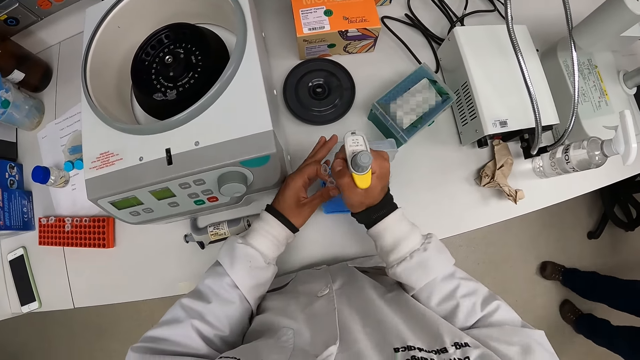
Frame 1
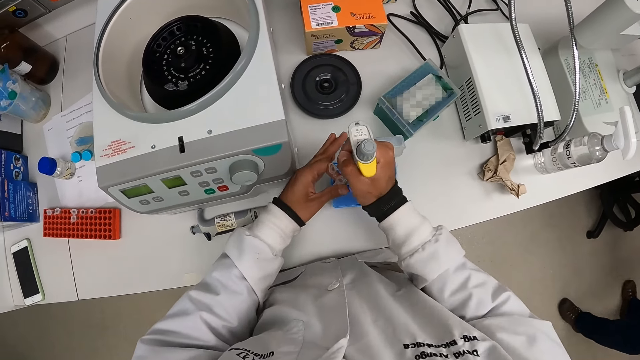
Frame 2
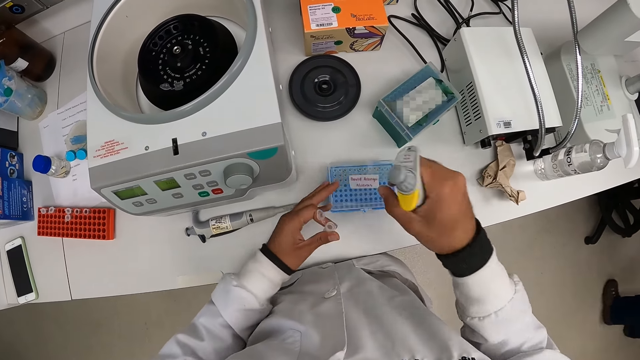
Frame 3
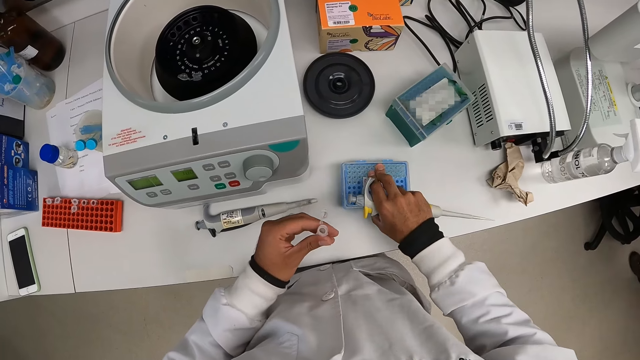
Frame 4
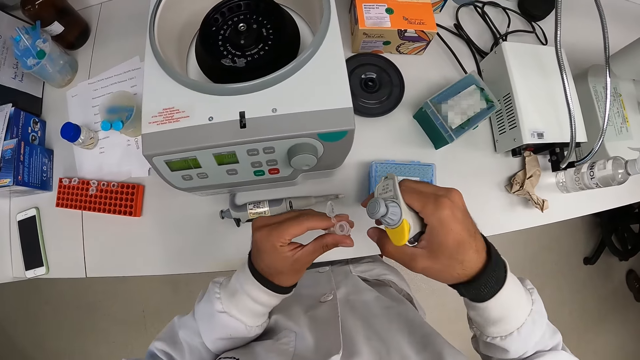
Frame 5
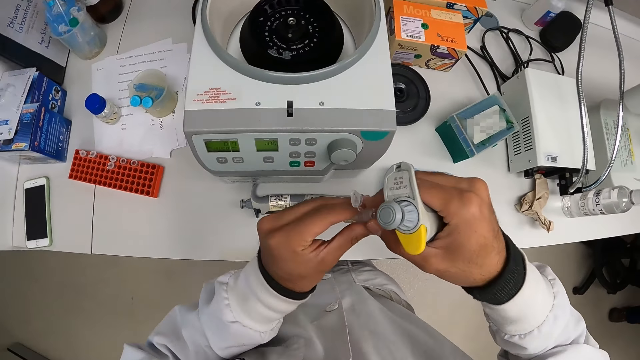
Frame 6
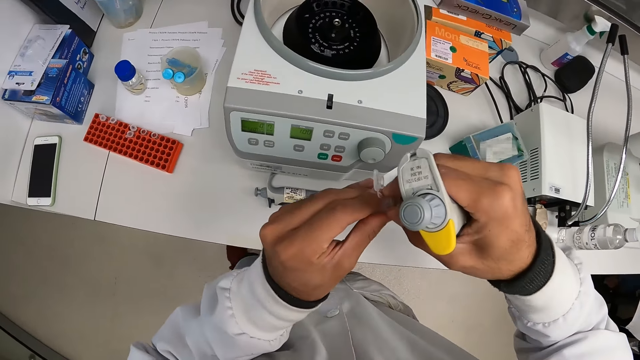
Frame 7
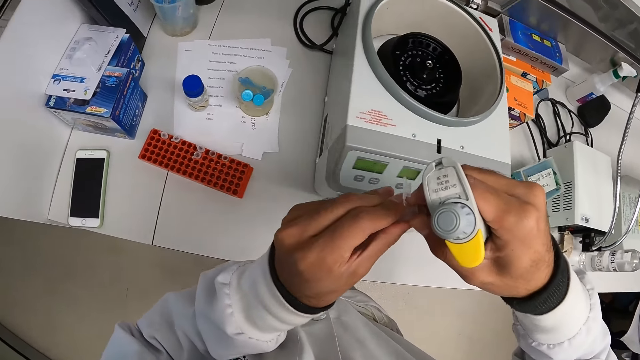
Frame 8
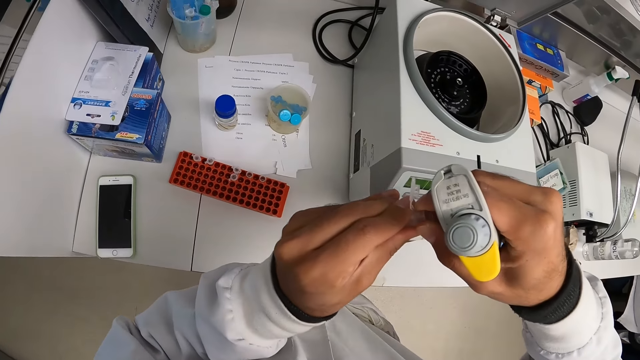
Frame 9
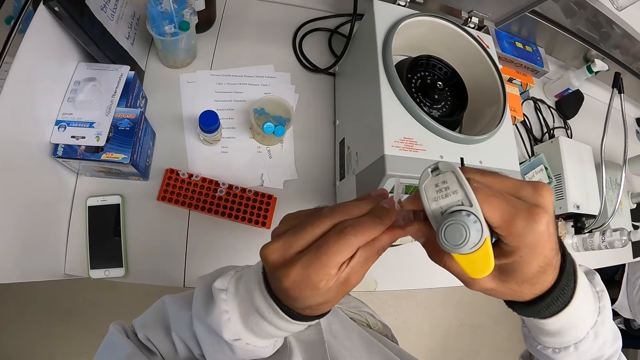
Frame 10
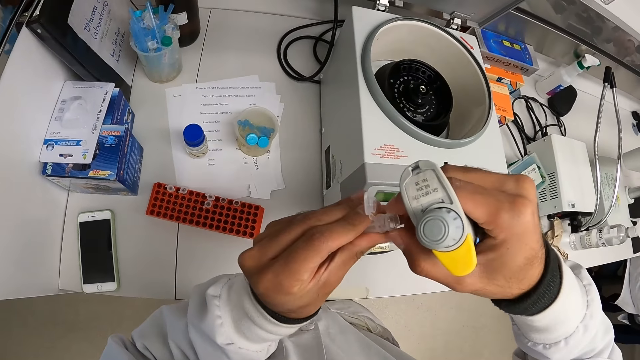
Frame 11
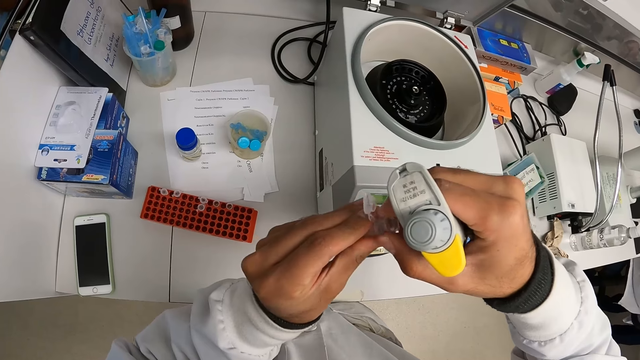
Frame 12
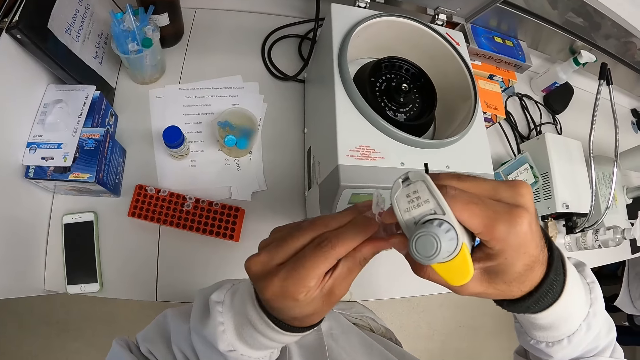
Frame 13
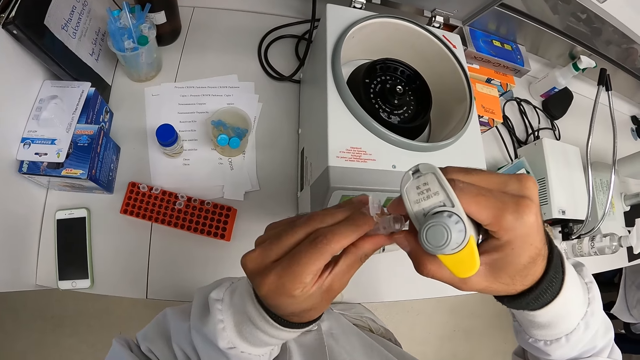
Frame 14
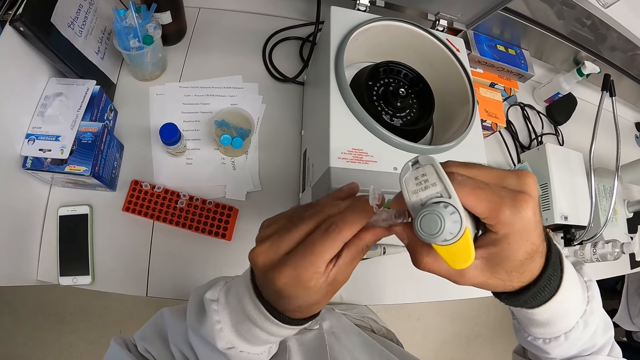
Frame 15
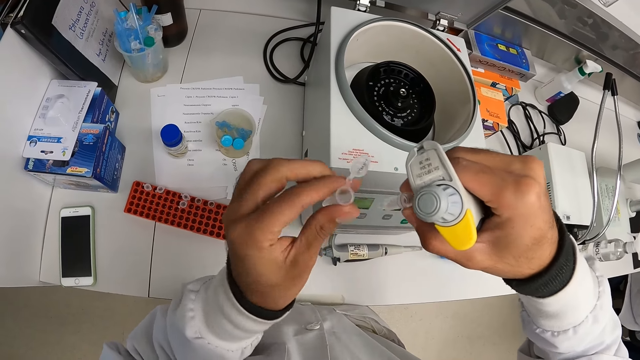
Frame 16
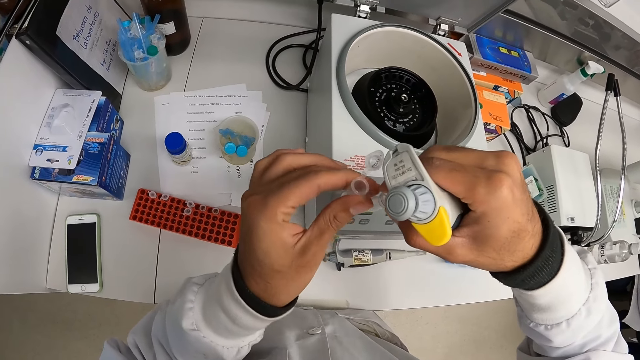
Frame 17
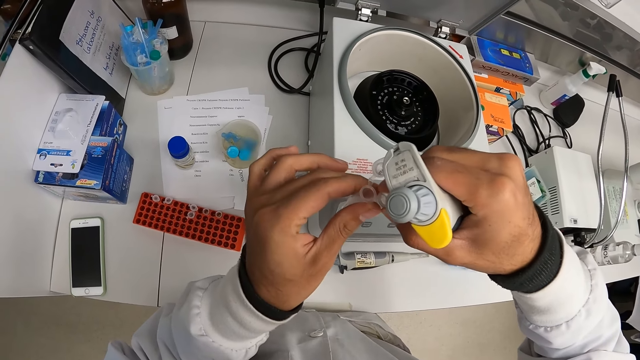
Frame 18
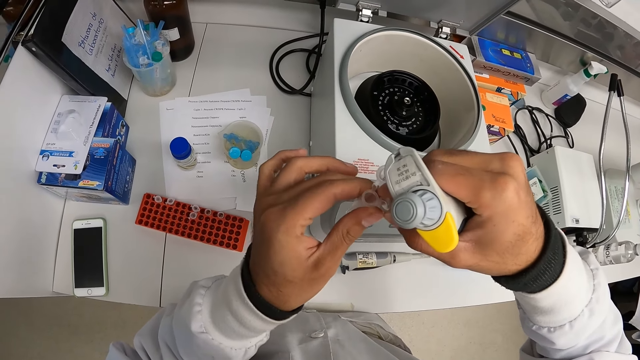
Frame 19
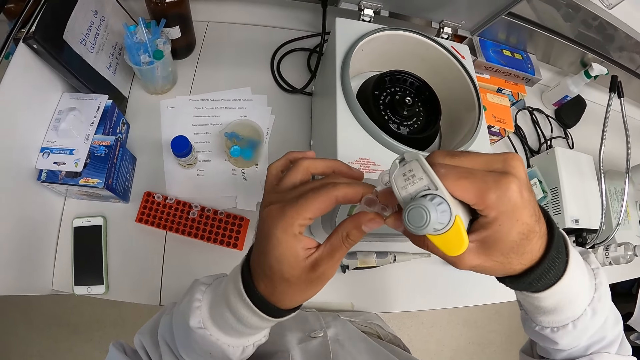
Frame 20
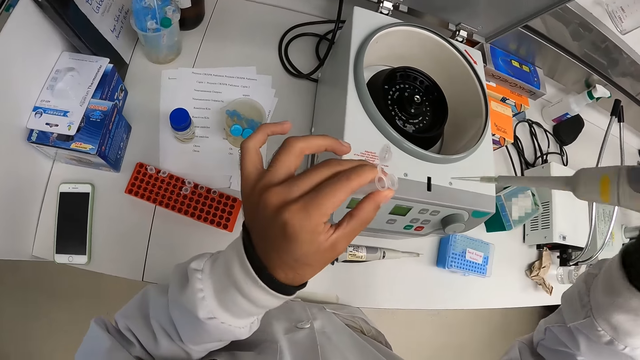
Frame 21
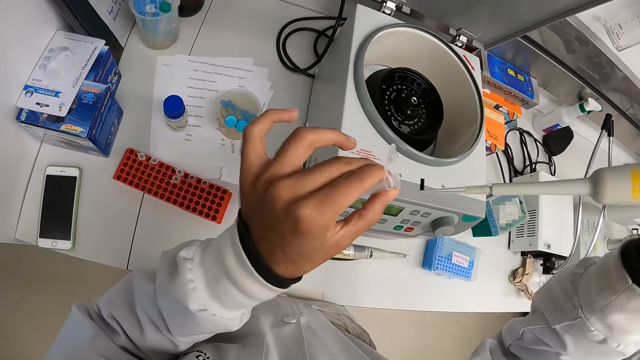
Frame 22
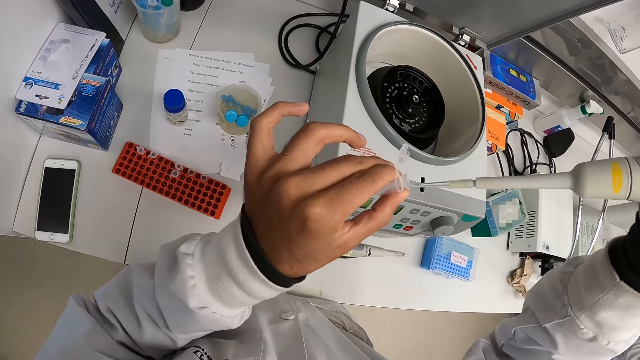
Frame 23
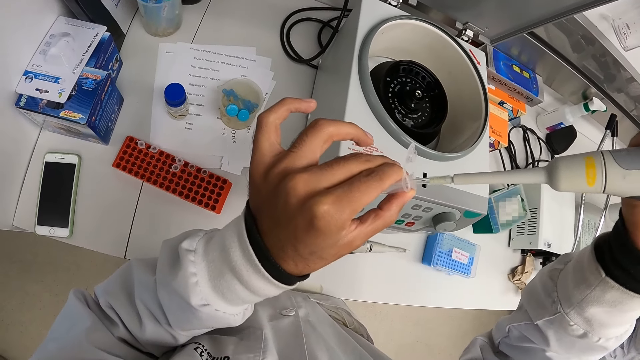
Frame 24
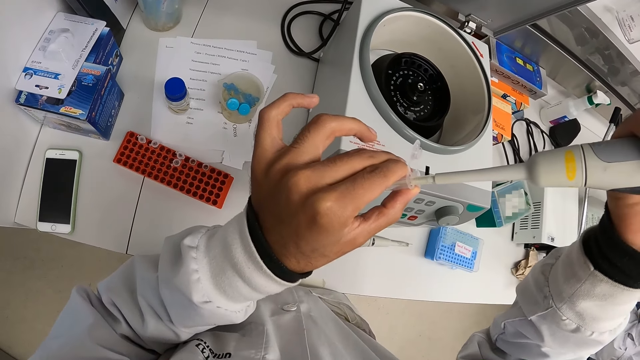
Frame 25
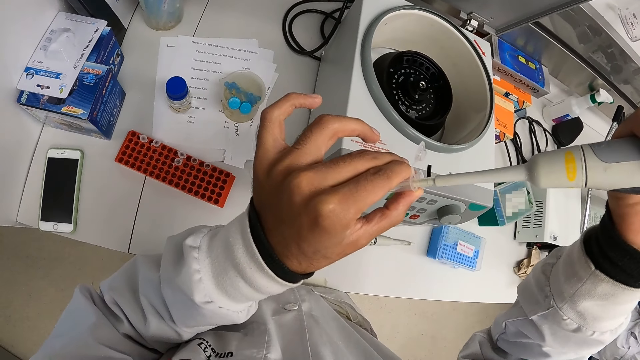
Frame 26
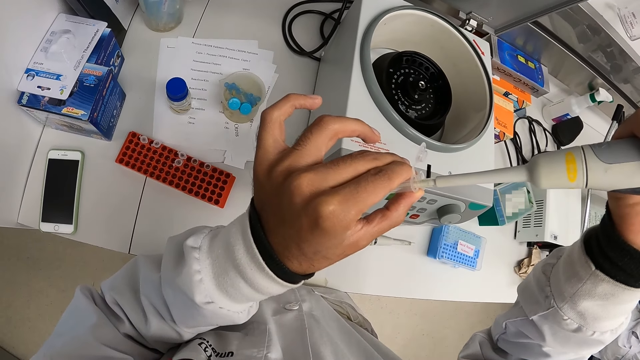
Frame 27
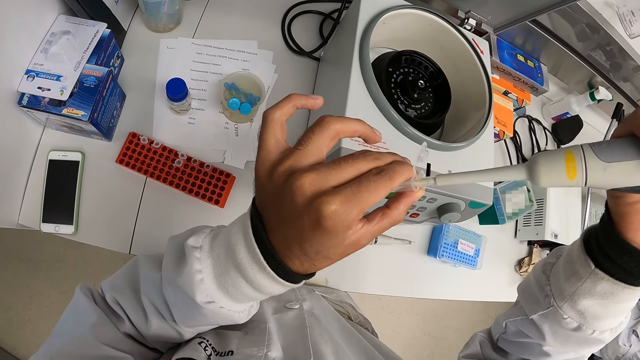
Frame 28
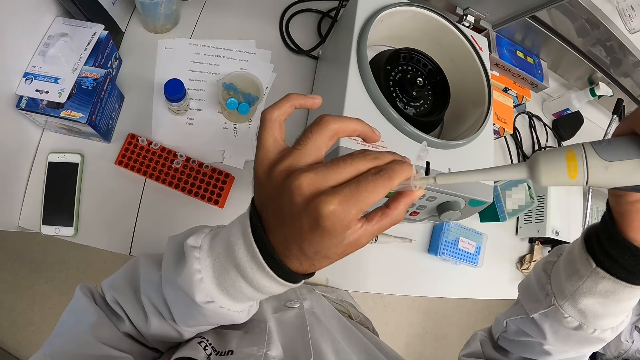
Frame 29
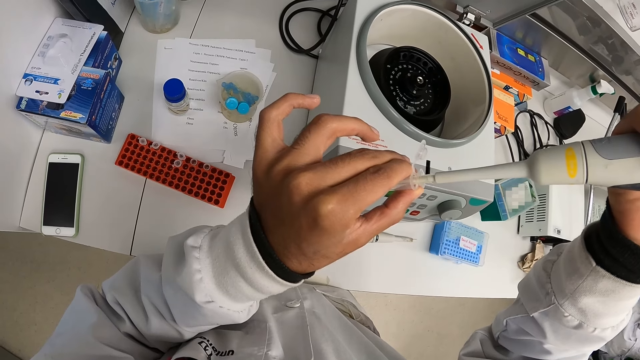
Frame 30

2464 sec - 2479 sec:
The camera wearer removes the pipette from the tube holder on the table with his right hand. He closes the tube holder with his left hand. A person walks around. The camera wearer places his right hand on the tube holder. He removes a spin column from the tube in his left hand with his right hand. He holds a test tube. He moves a leg. He holds the test tube. He pulls the test tube. He passes the spin column from his right hand to his left hand. He holds test tubes. He puts the pipette in his right hand into the spin column in his left hand.

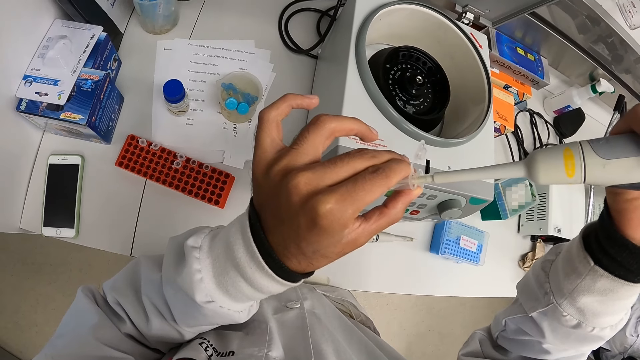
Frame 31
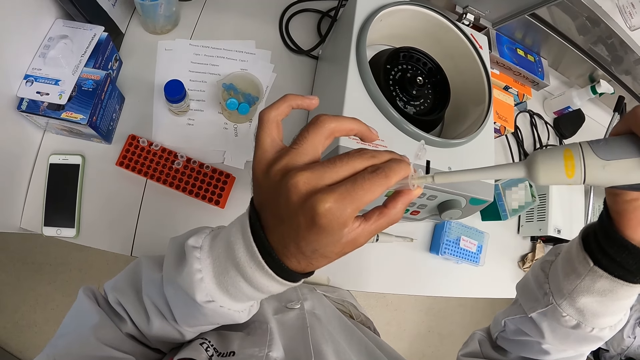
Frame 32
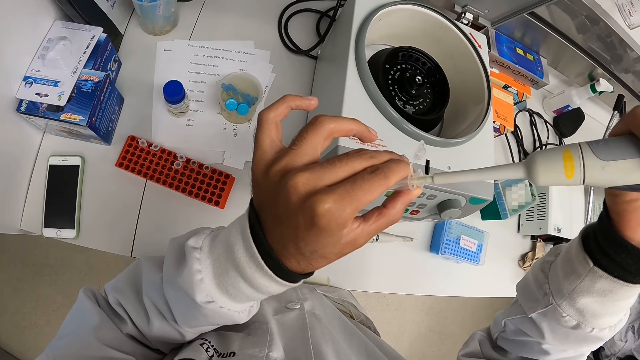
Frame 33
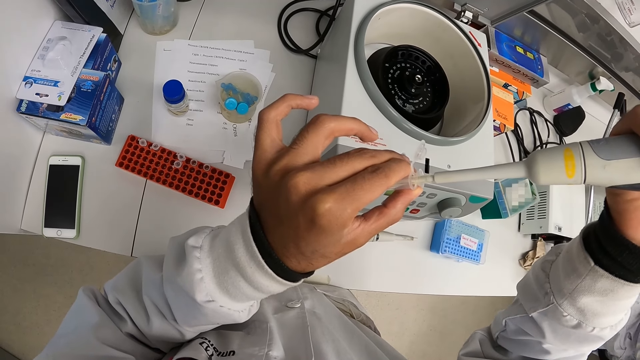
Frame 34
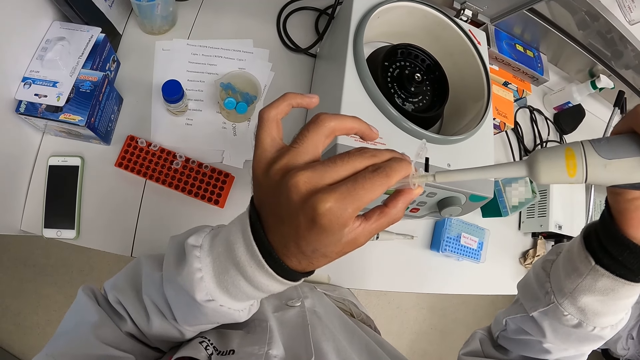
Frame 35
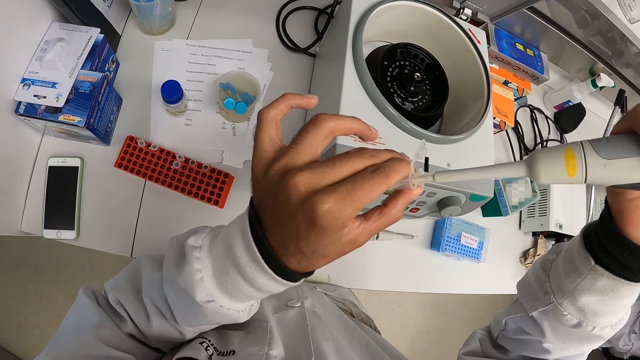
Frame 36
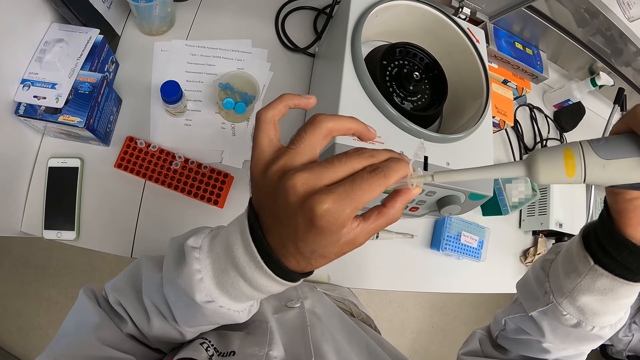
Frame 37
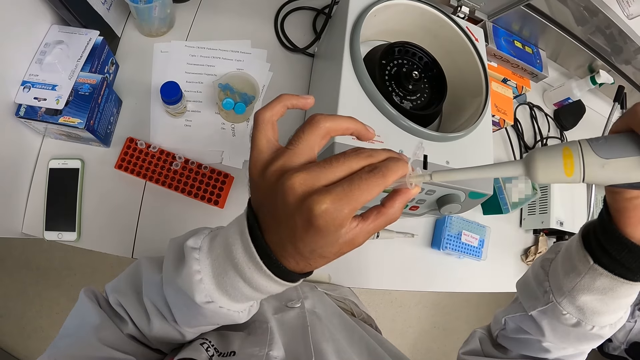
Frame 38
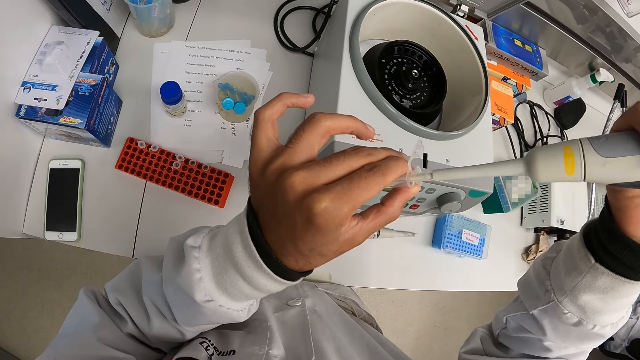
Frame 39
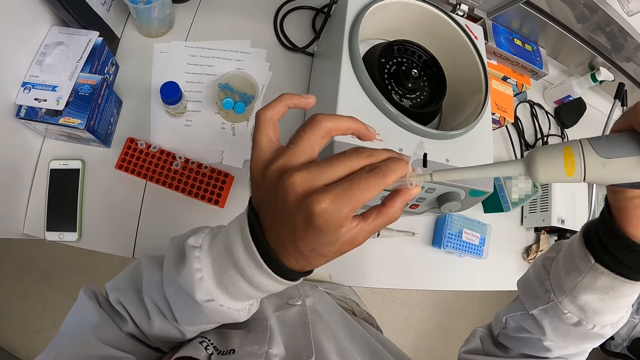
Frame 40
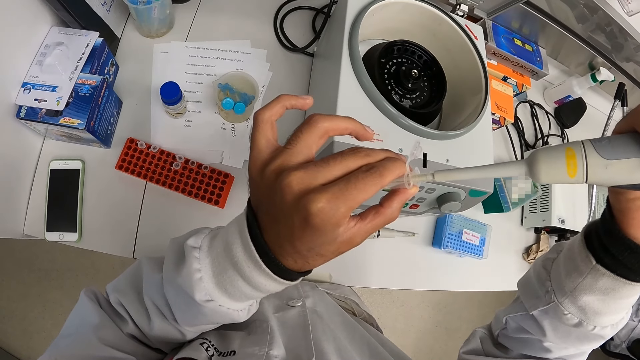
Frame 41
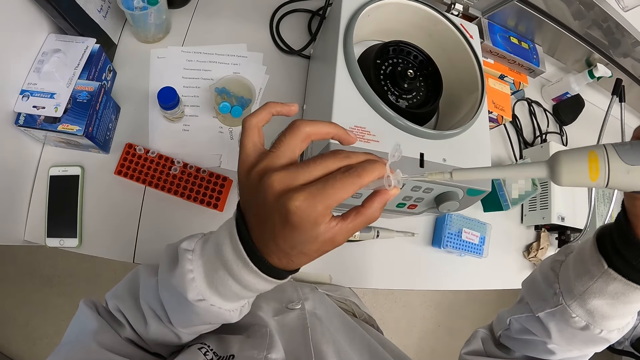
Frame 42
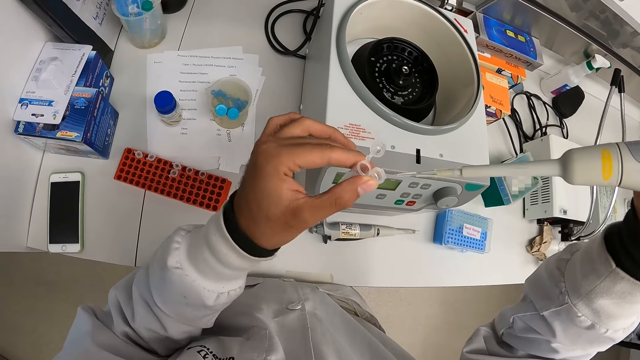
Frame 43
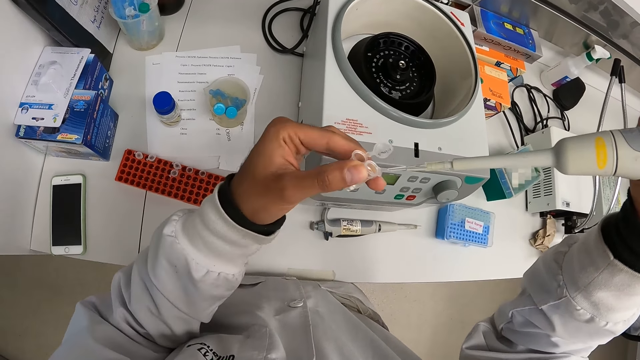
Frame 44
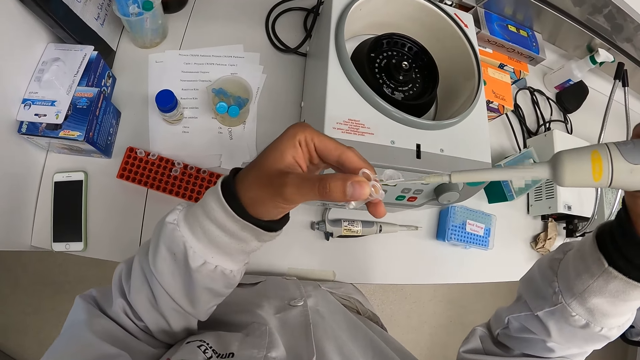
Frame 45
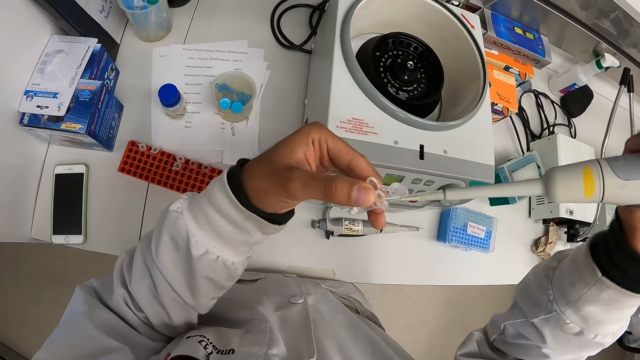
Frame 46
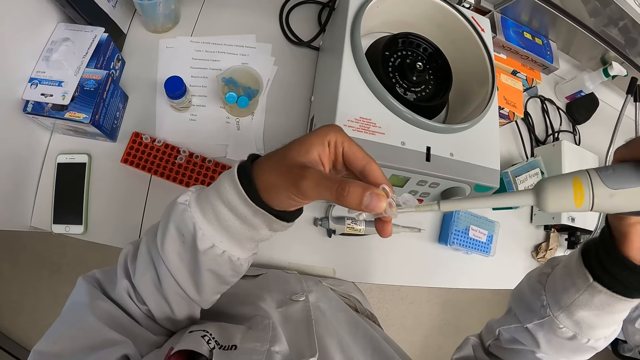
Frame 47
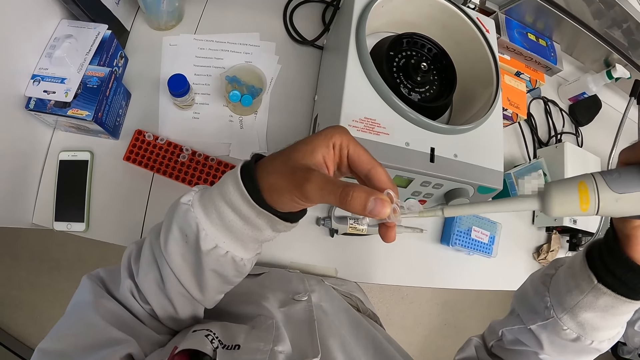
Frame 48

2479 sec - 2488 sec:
The camera wearer removes the pipette from the spin column in his left hand with his right hand. He puts the pipette in his right hand into the spin column in his left hand.
